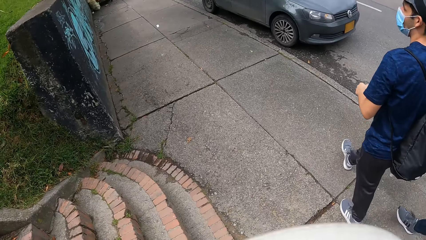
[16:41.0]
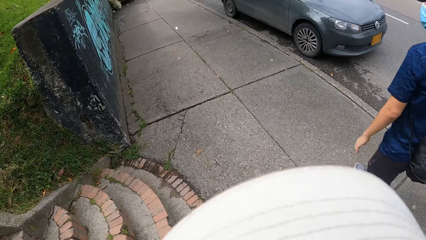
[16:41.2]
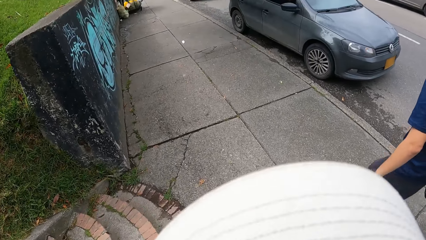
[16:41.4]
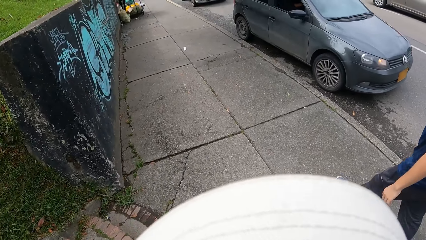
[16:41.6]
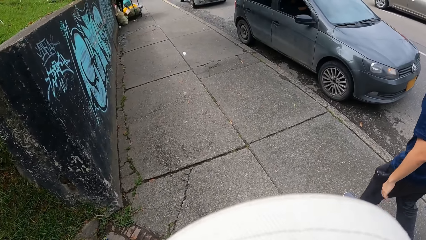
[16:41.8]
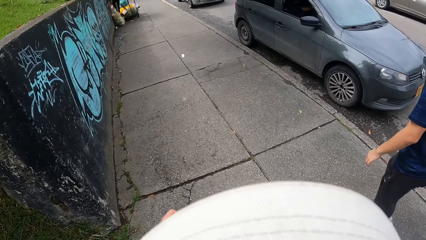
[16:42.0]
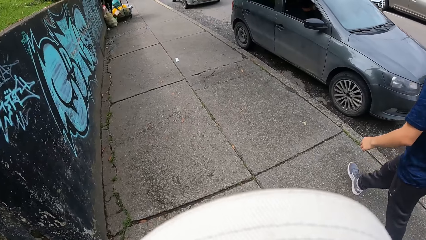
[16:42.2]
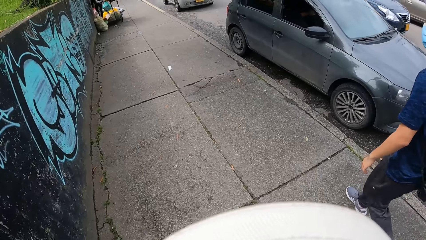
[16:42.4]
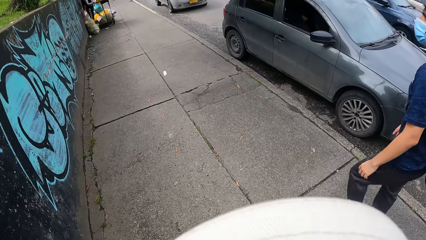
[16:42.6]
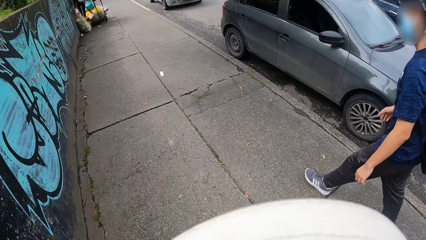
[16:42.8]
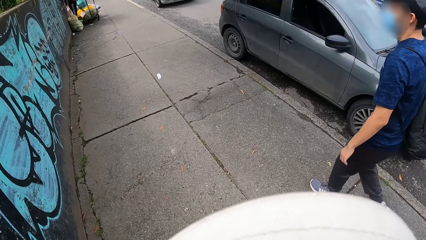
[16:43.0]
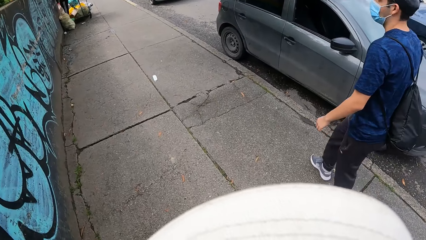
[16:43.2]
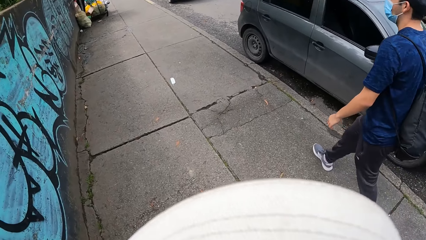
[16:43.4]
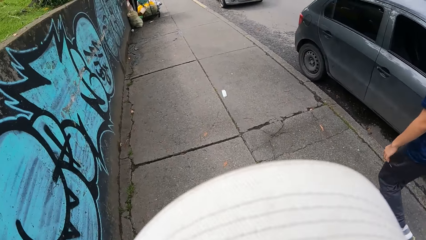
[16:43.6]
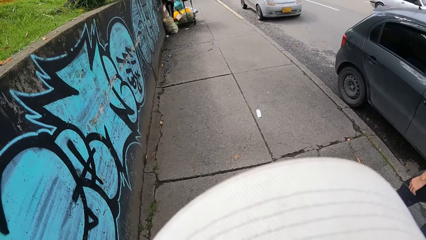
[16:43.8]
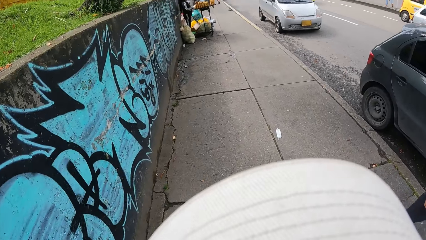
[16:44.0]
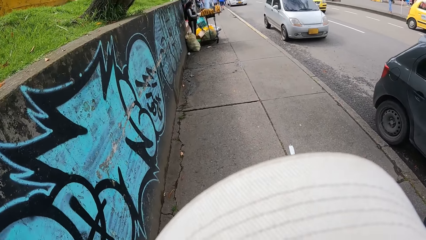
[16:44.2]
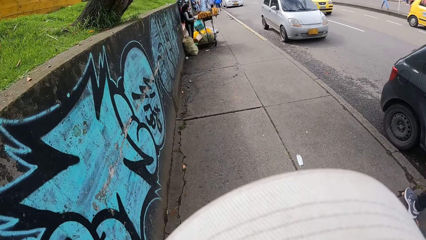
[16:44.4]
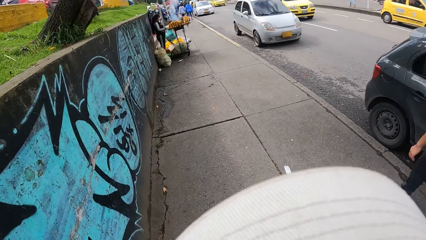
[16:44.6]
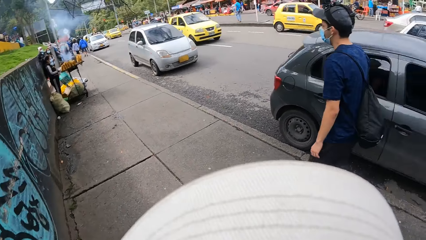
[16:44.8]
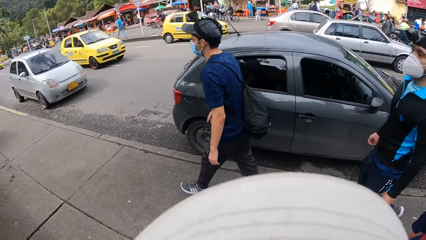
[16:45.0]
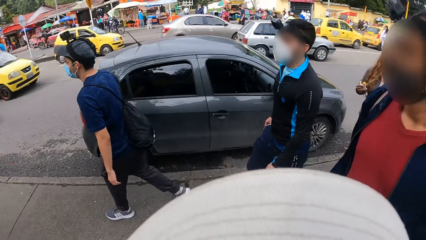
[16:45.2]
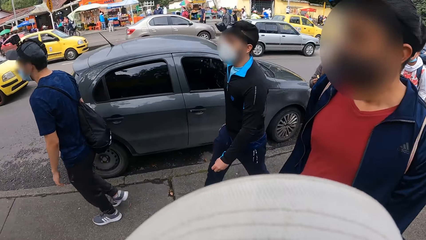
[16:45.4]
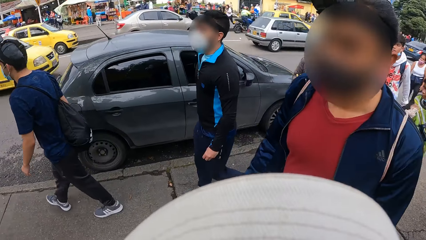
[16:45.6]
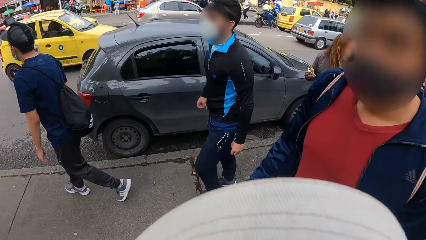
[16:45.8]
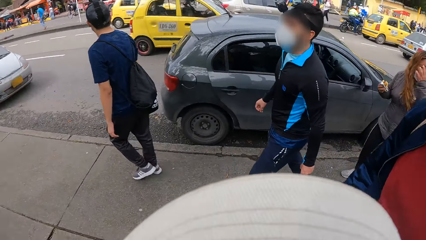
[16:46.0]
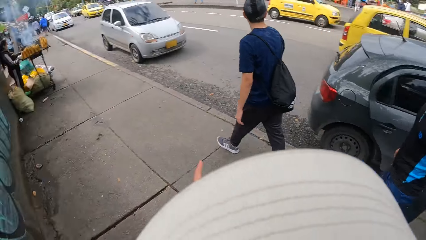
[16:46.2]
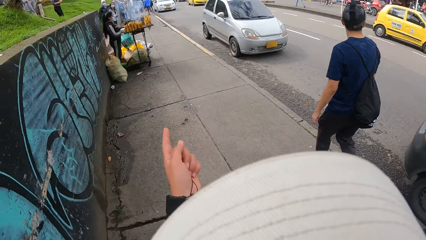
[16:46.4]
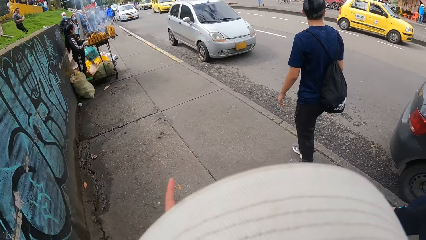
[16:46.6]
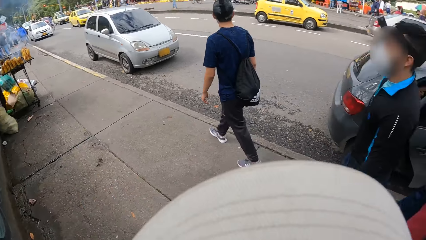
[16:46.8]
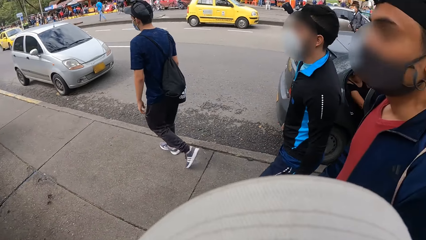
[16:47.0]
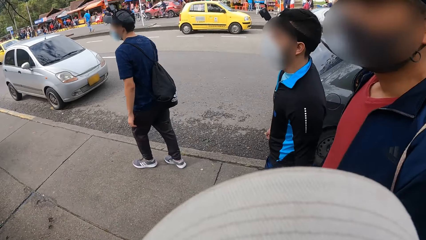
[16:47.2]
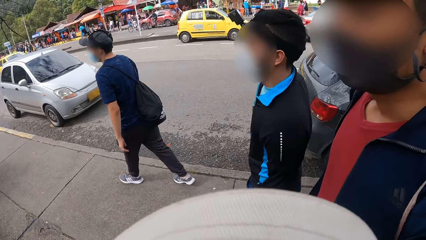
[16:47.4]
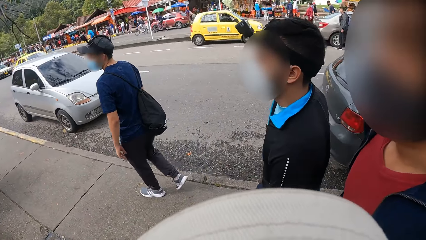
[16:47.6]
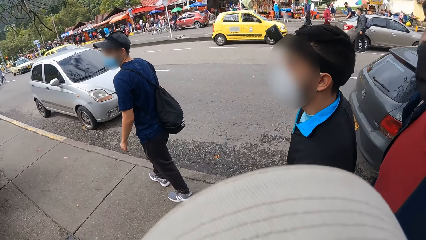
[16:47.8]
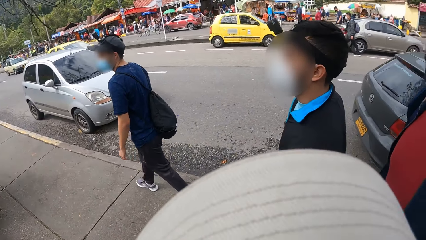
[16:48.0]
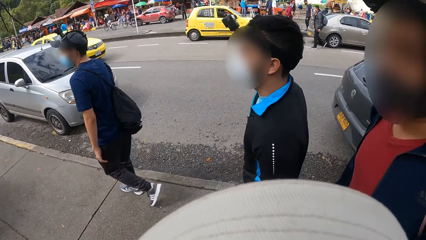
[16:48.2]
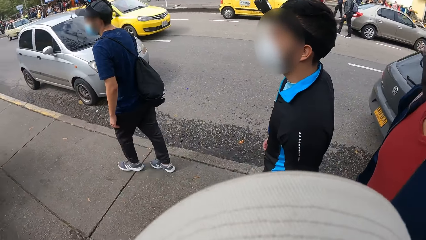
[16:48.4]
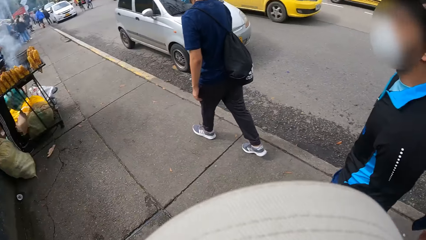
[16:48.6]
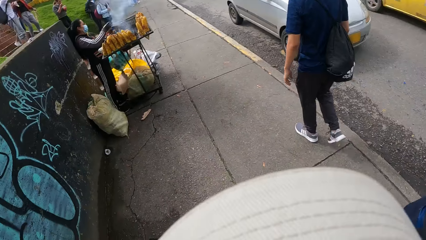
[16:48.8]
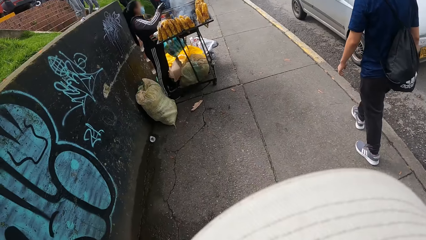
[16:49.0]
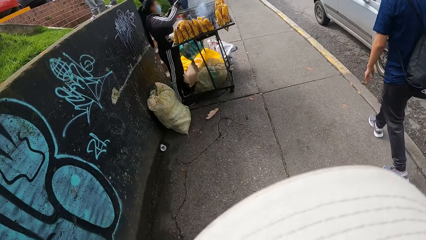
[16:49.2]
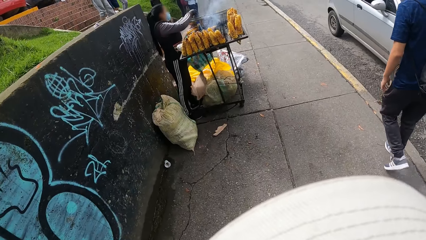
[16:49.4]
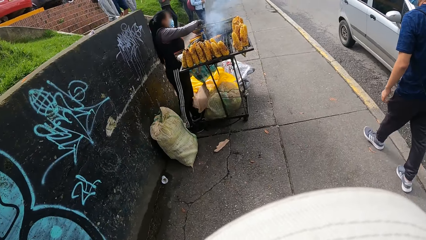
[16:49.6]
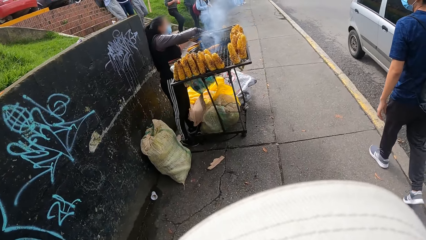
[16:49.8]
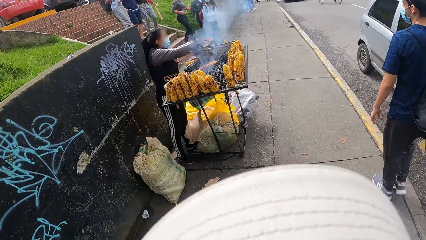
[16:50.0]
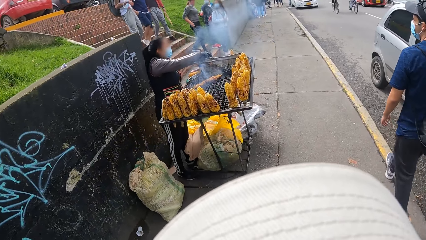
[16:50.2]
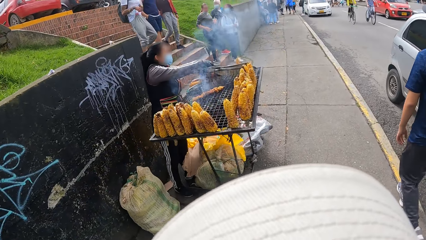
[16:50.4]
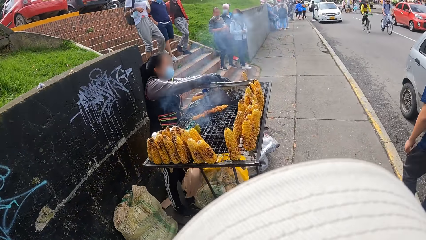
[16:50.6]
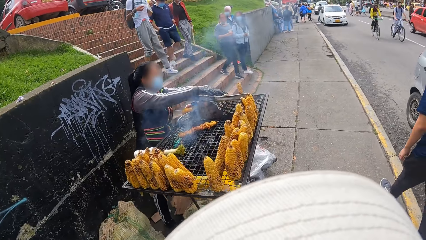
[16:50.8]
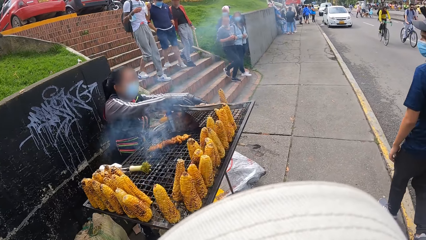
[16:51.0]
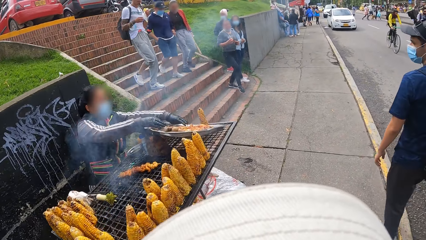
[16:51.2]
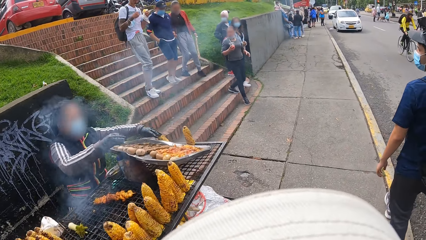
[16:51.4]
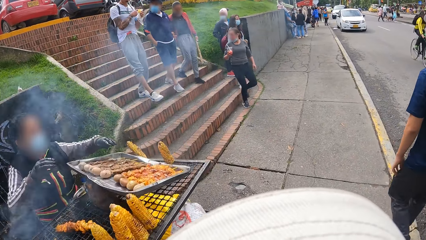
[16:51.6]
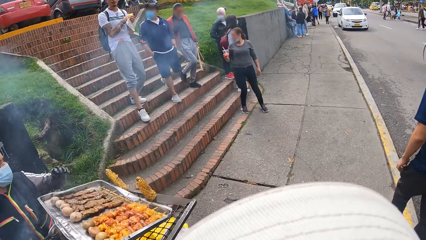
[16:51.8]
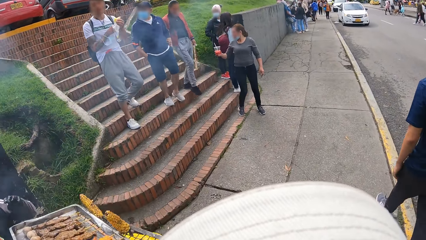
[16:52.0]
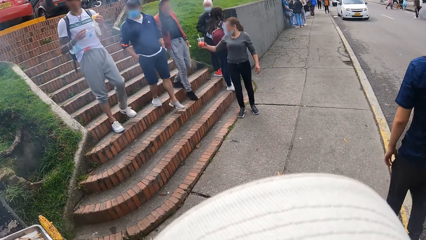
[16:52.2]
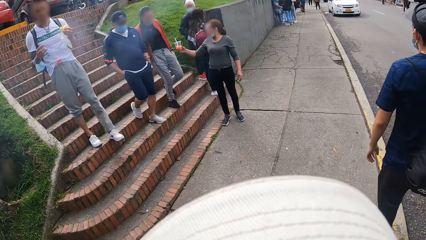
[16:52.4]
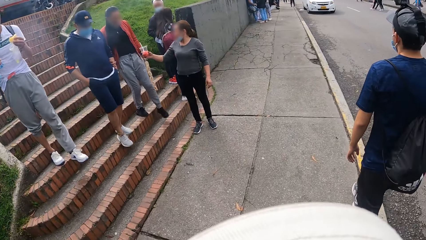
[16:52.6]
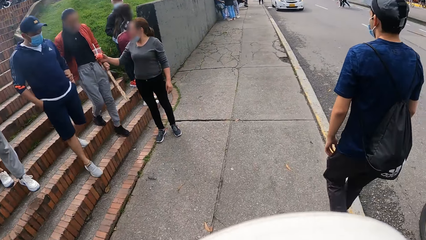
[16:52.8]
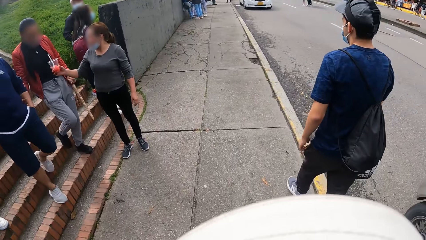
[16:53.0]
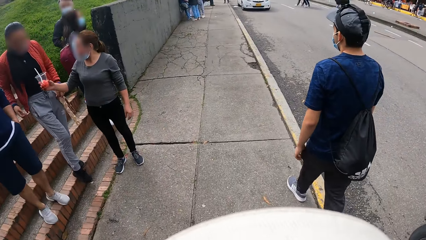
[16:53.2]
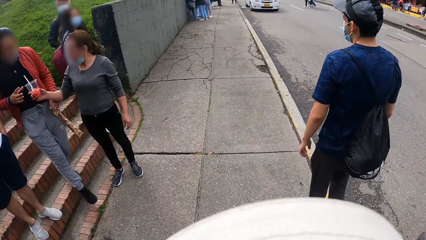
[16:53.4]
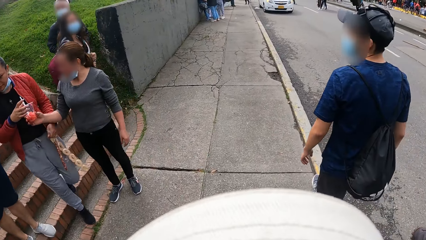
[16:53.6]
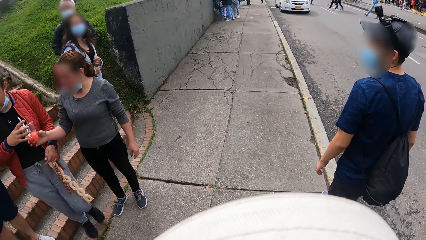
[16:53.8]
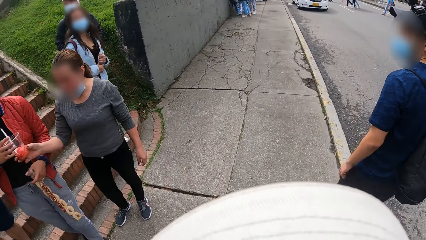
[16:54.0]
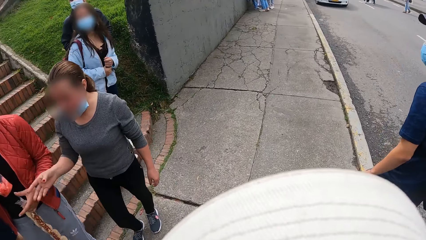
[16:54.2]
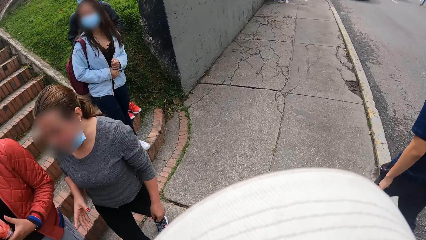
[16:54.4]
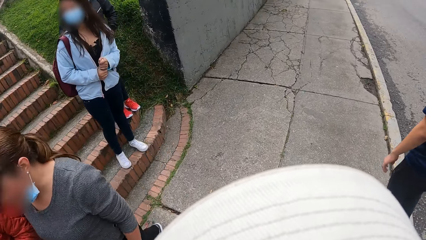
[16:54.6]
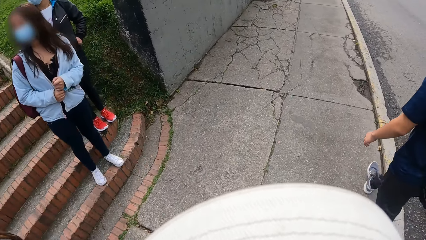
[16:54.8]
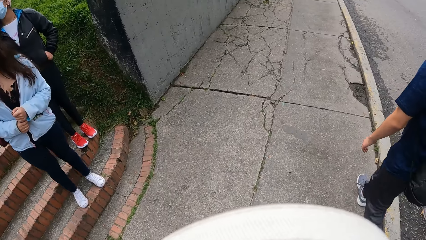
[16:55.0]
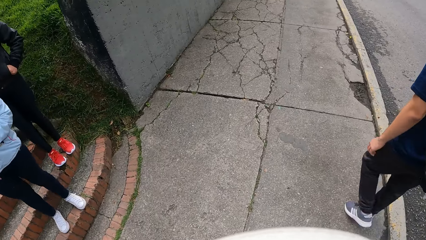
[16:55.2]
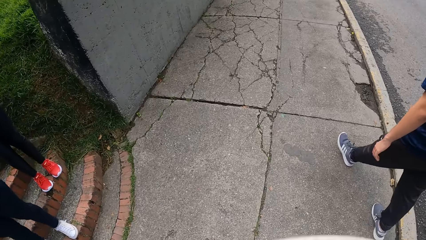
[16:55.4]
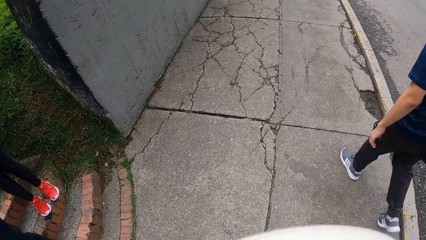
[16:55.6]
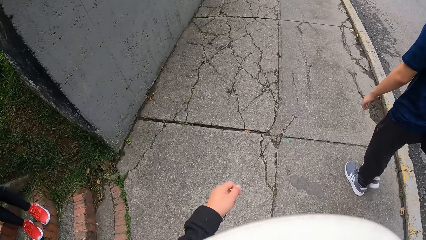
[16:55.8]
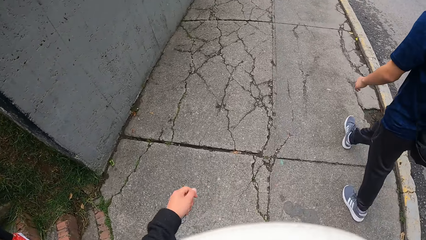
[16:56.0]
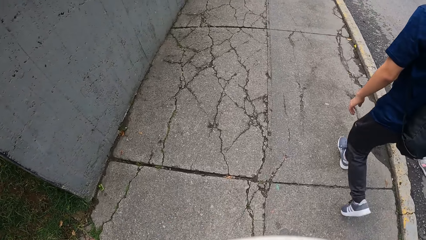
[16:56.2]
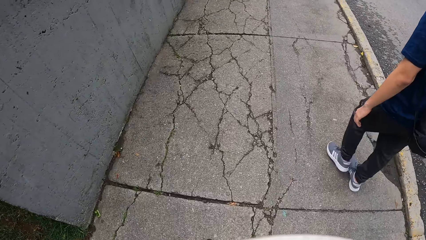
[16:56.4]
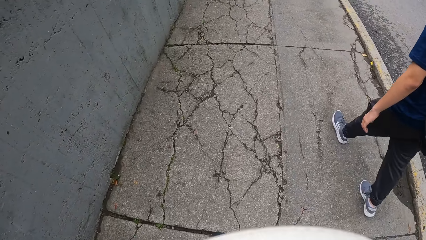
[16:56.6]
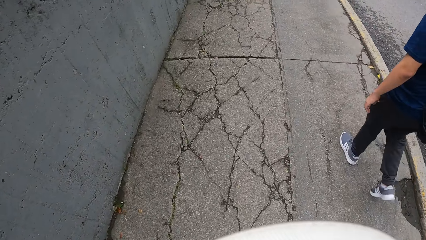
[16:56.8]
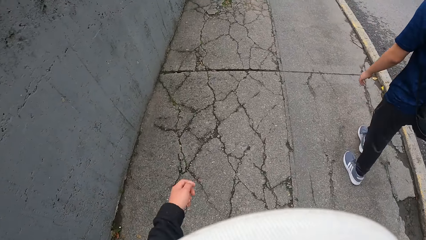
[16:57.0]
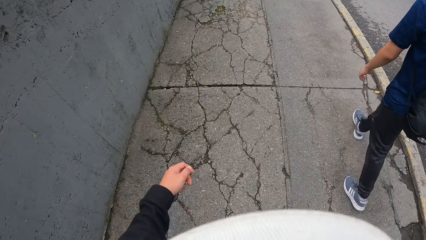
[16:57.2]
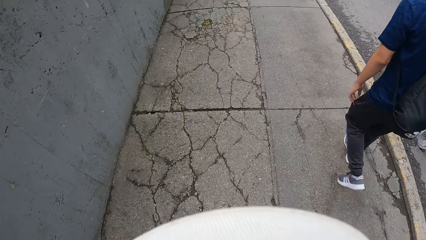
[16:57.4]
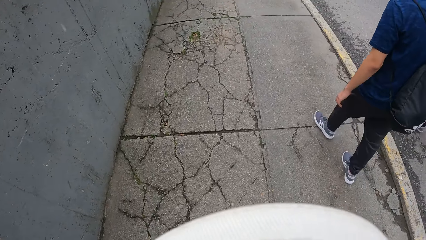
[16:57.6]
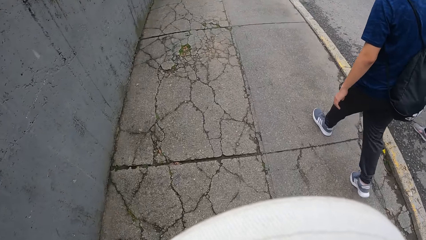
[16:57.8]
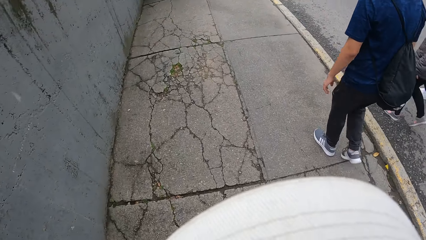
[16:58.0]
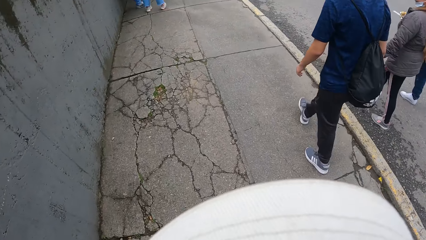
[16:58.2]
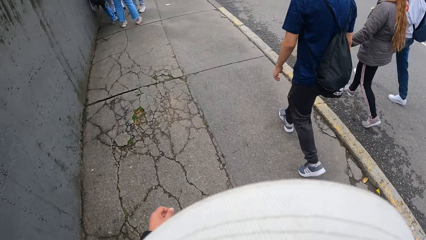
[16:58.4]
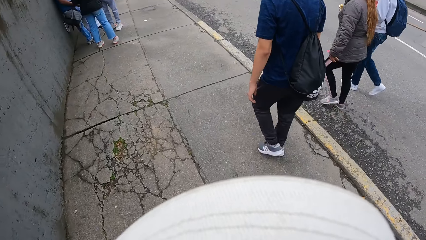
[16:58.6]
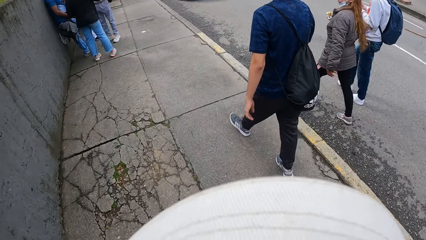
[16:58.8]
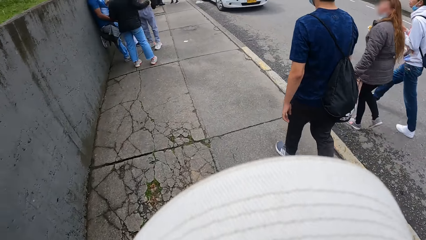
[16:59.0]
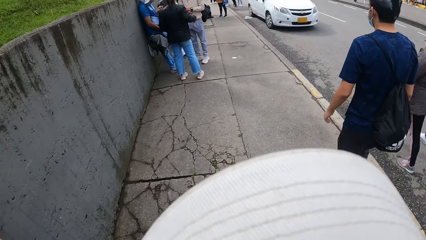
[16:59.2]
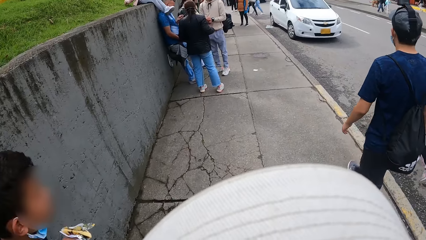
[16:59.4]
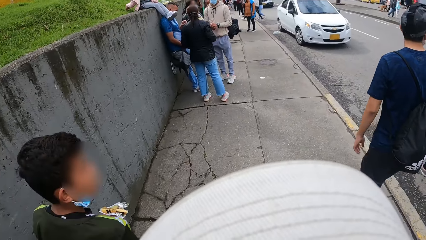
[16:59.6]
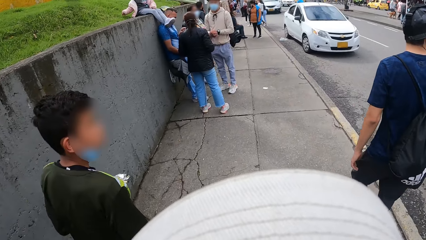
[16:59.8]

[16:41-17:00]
The camera wearer walks, moves his hand, and looks around. He points his left index finger forward. He looks forward, moves his hand down, looks around, and looks forward. A man walks in front of the camera wearer. The camera wearer swings his hand.
